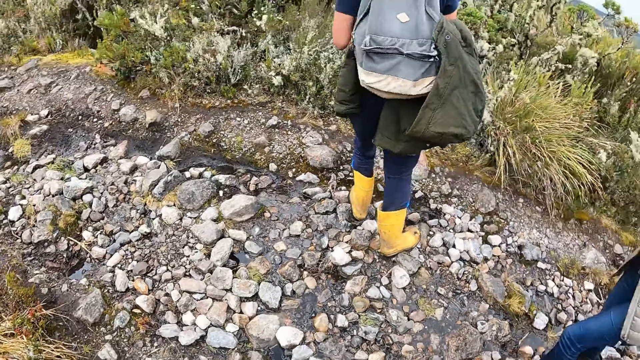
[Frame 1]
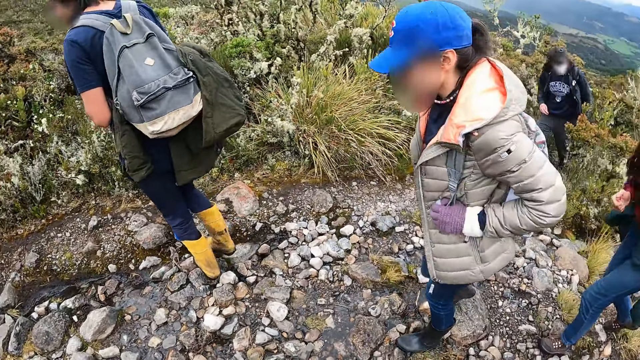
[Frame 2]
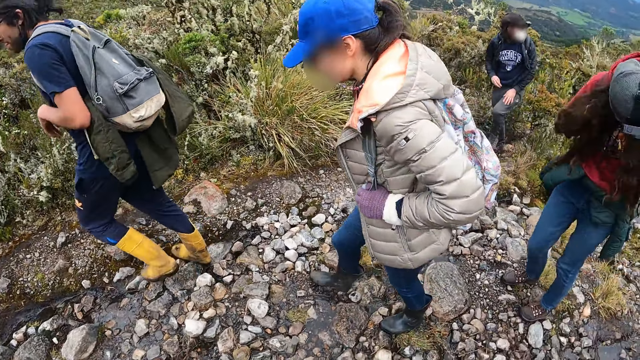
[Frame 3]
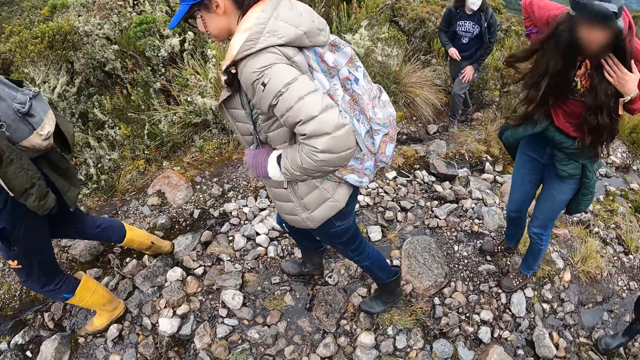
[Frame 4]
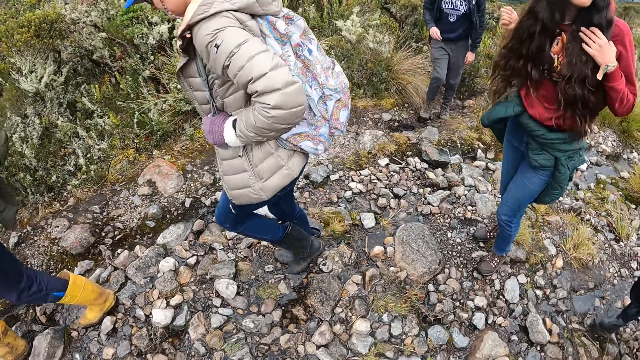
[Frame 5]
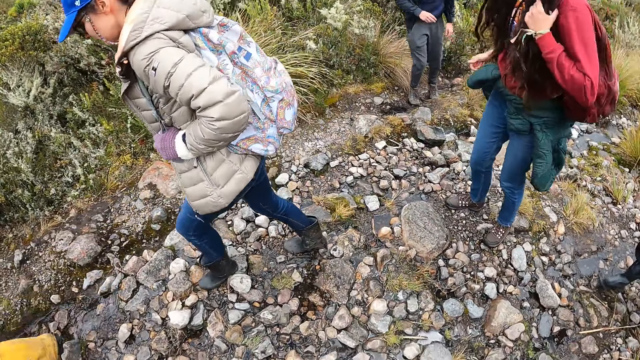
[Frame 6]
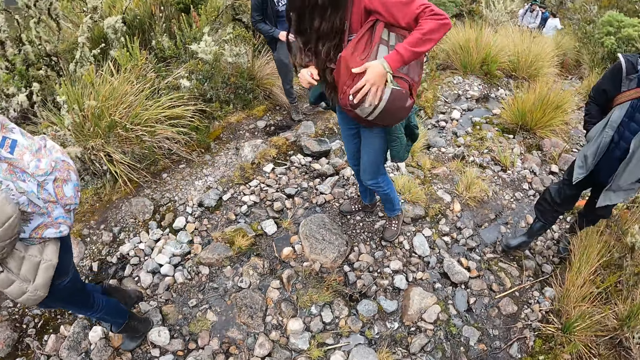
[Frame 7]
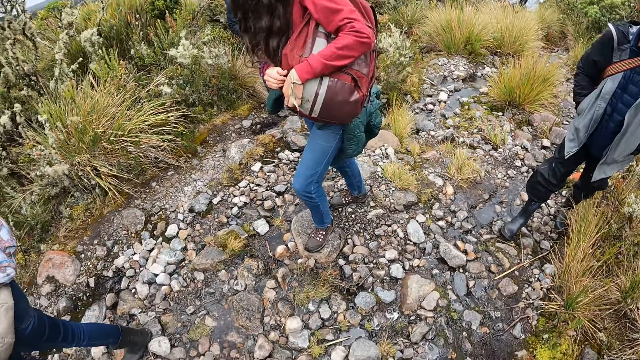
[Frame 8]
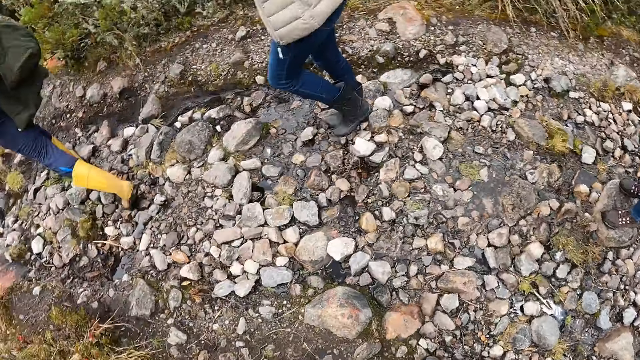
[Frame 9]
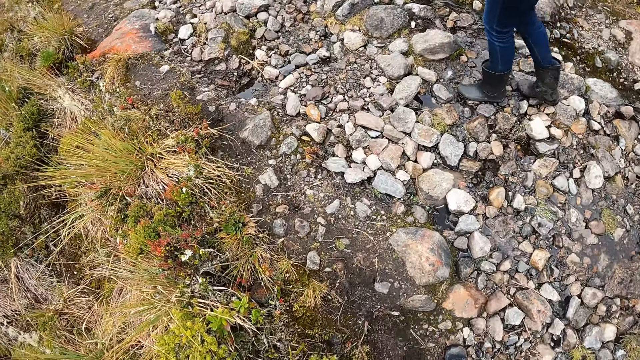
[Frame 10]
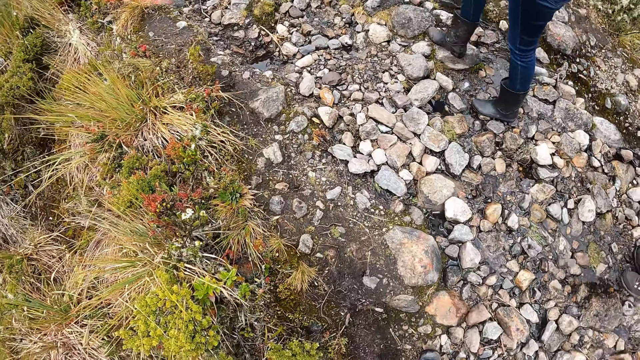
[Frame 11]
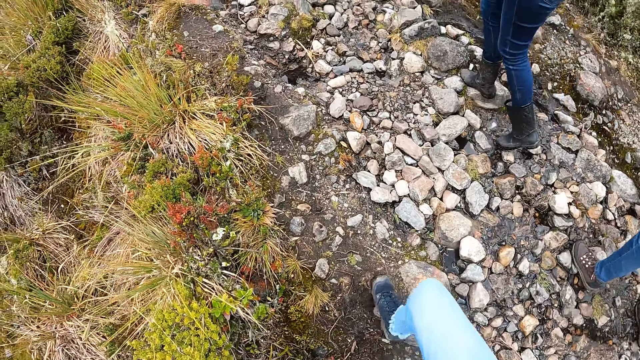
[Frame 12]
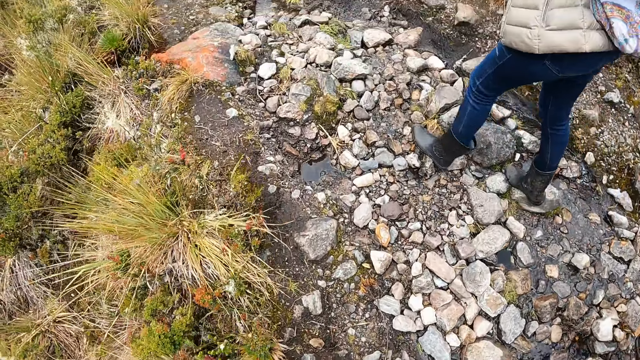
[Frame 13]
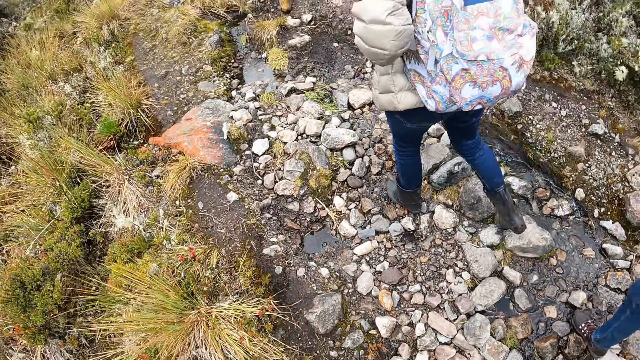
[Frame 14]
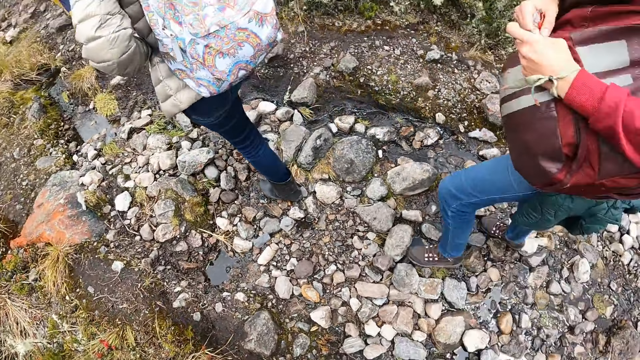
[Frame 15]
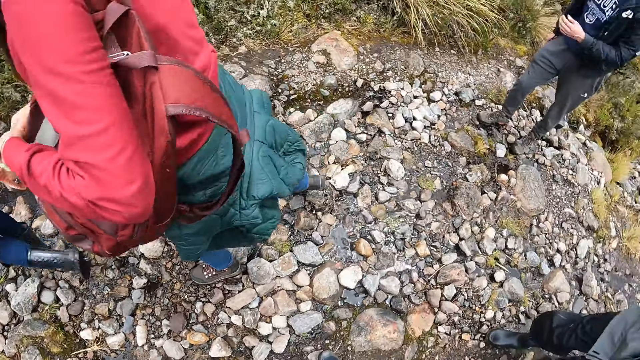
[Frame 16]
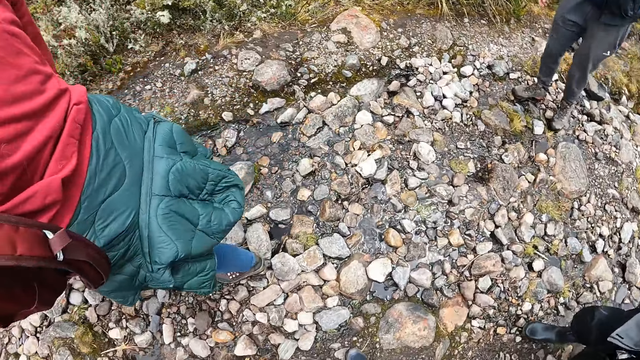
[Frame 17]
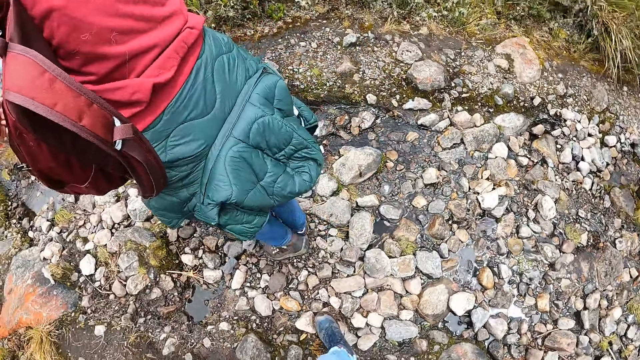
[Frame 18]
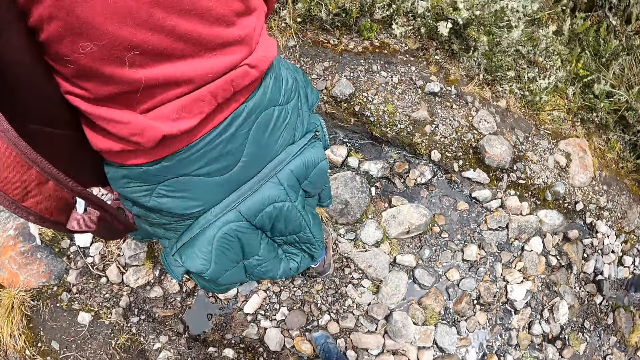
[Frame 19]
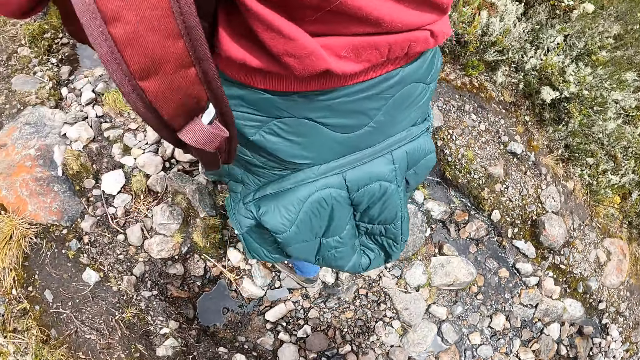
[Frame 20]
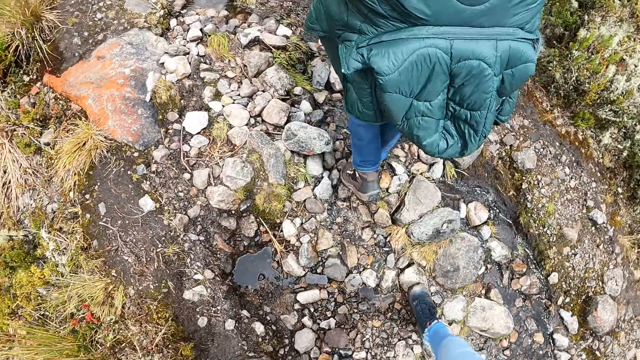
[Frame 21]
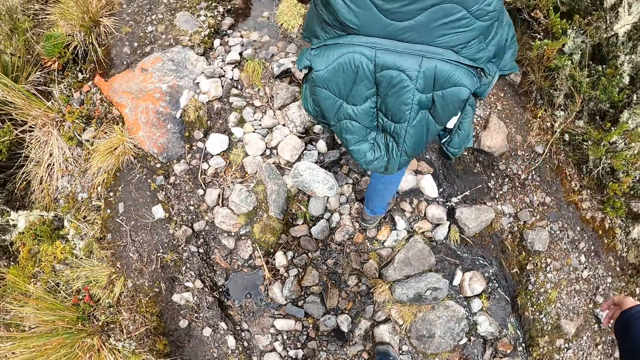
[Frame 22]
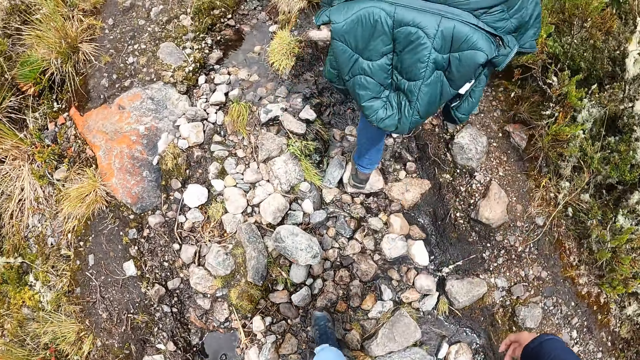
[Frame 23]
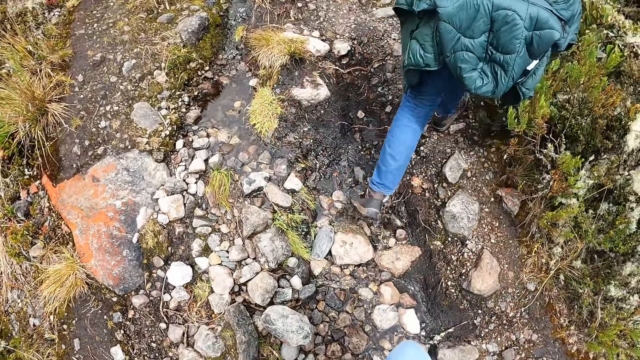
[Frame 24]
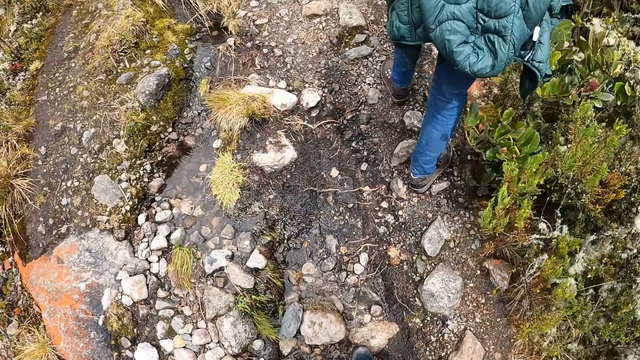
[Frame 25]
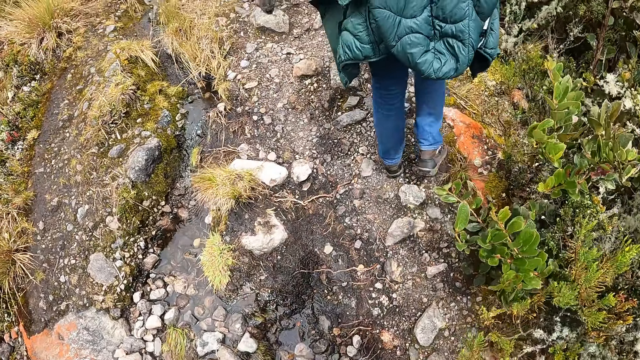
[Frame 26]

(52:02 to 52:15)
The camera wearer walks past the man. They turn towards a group of people behind them. The woman removes her backpack with both hands. Another woman walks past the camera wearer. The camera wearer looks around the hill. They walk up the hill. The first woman walks past the camera wearer. The camera wearer looks around the hill. They walk up the hill.

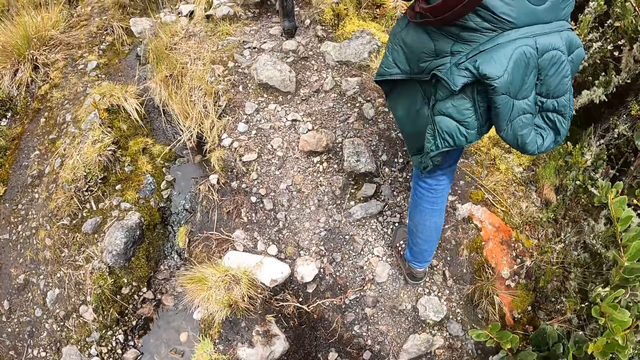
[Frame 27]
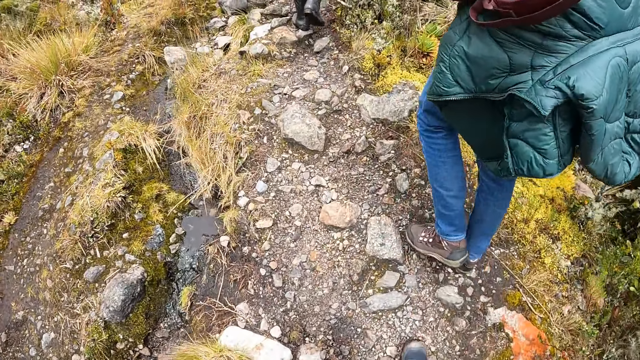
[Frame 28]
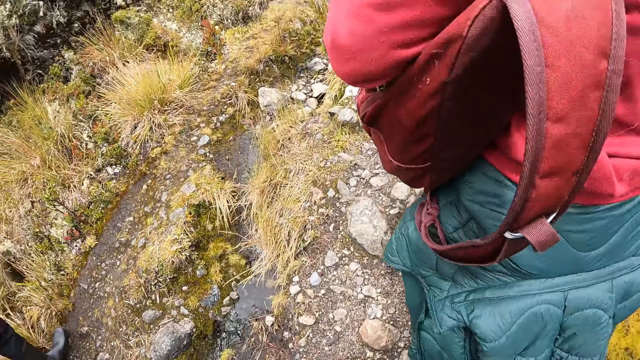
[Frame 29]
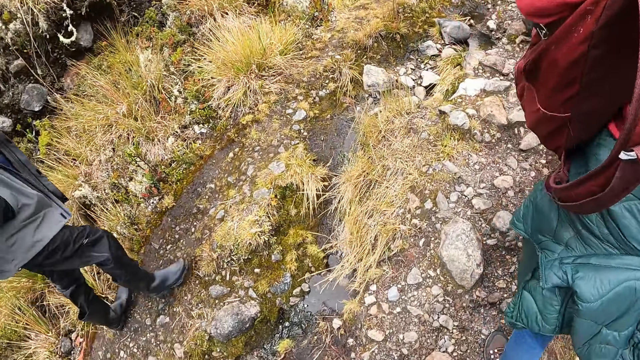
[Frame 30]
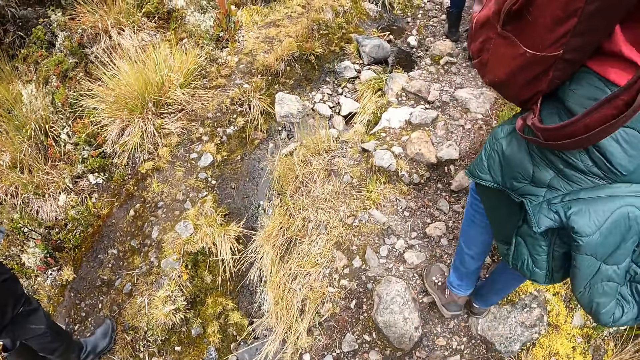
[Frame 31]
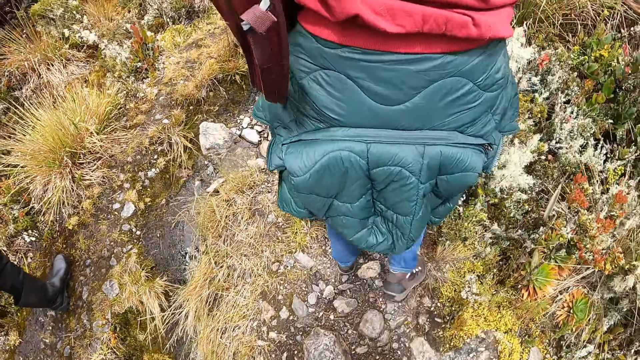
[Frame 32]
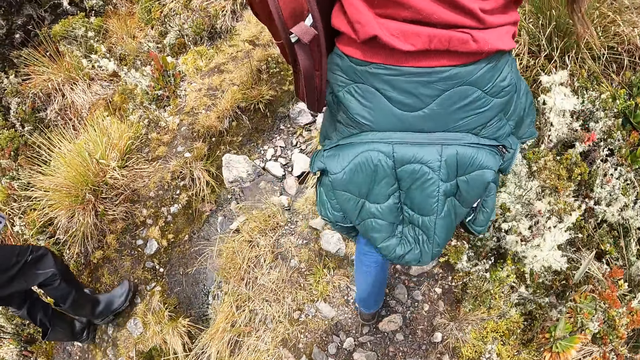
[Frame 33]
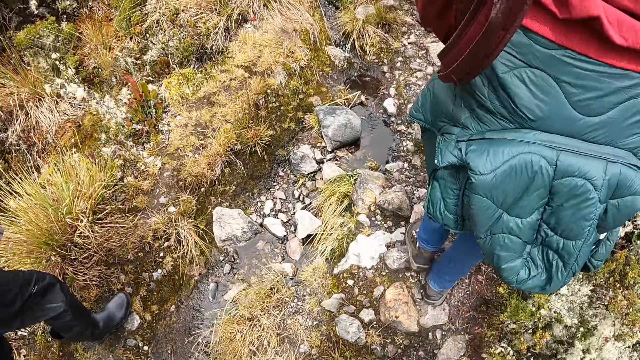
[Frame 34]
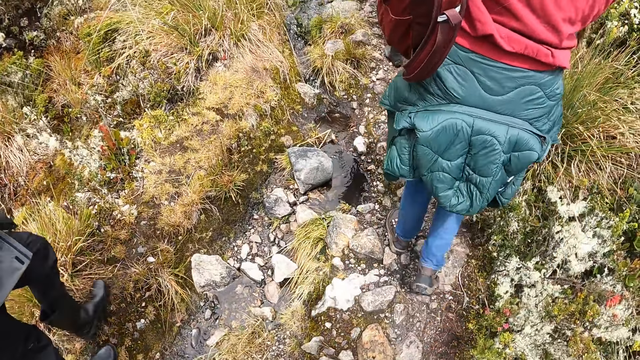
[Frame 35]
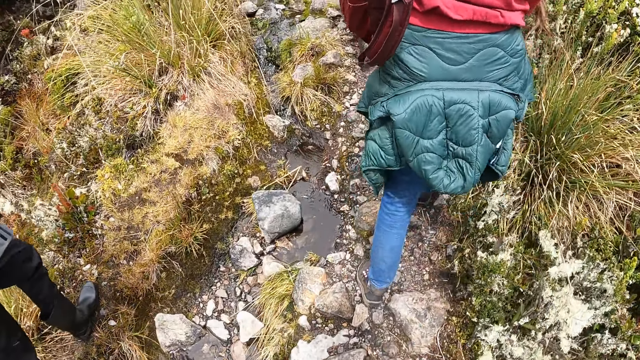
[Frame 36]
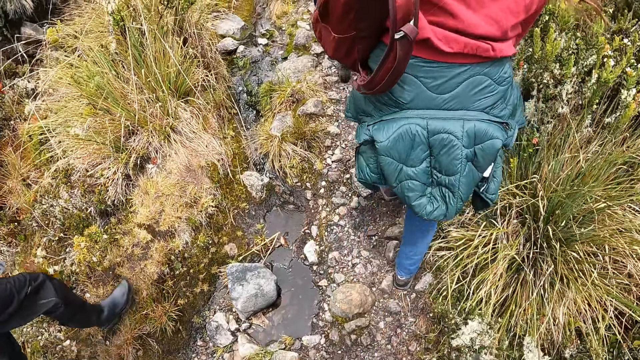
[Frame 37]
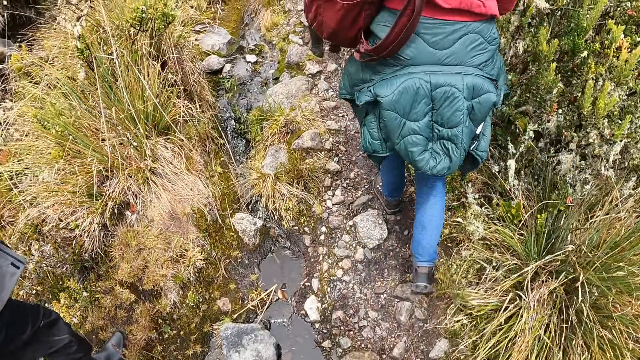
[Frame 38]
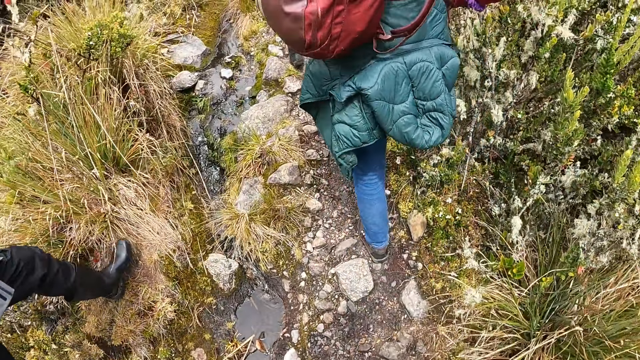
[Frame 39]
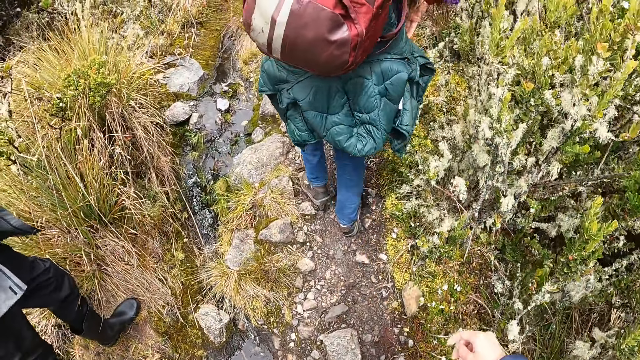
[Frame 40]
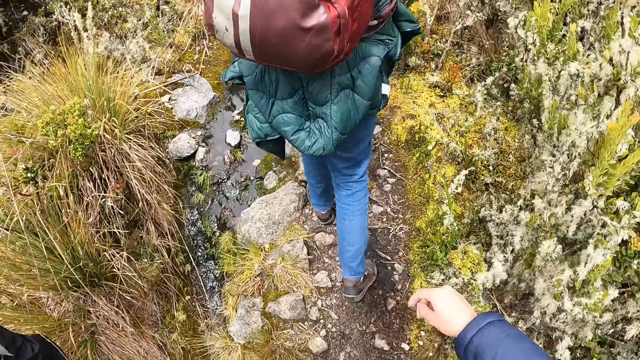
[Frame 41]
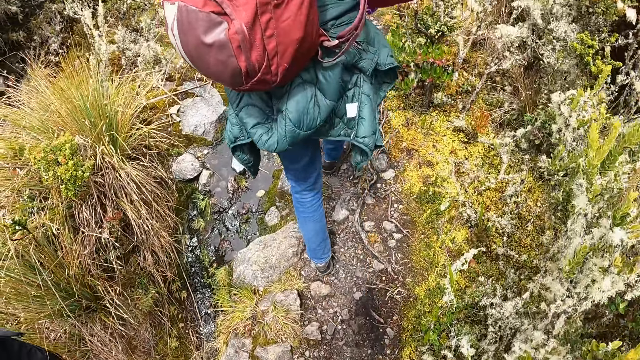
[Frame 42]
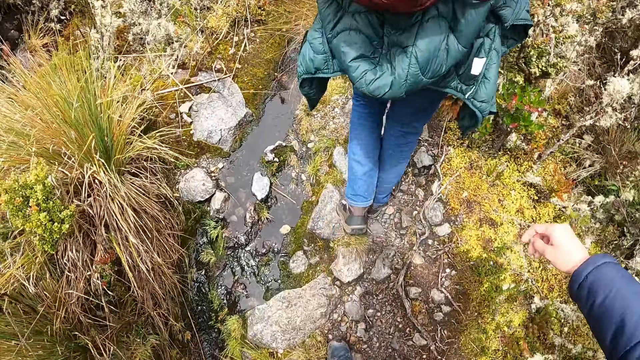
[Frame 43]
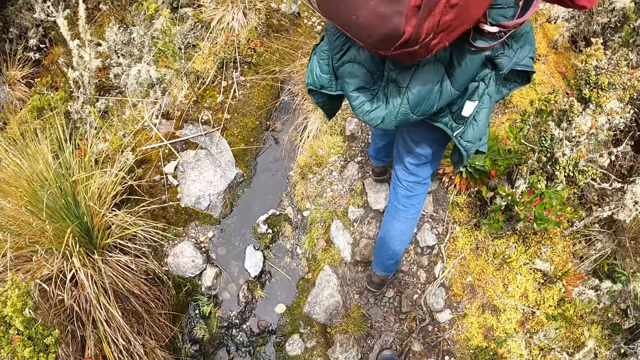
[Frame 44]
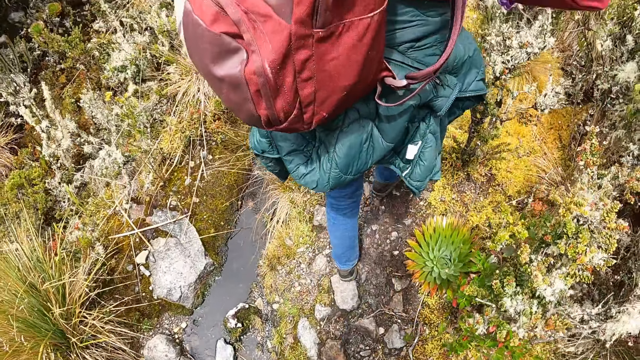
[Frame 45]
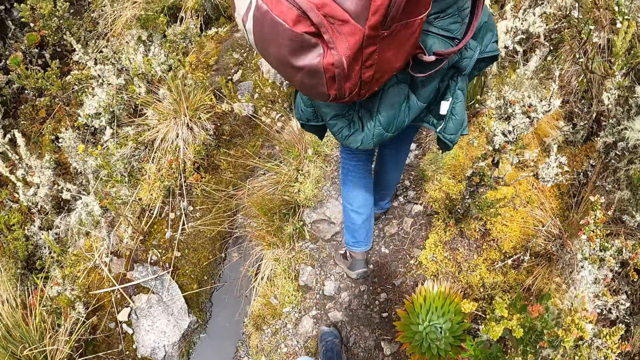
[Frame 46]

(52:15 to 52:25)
A man walks past the camera wearer.
